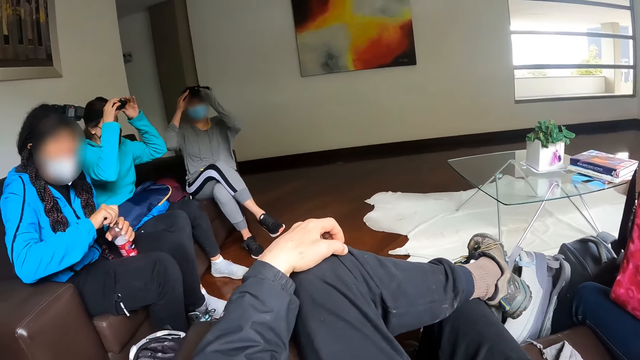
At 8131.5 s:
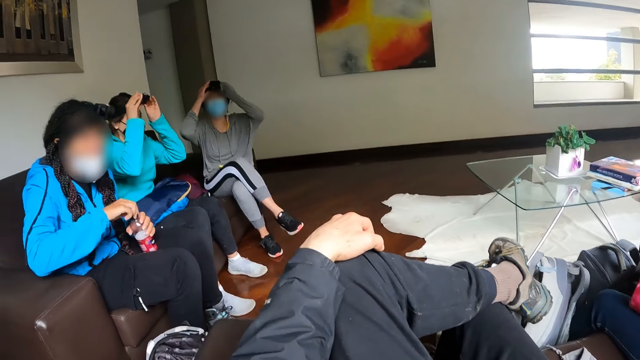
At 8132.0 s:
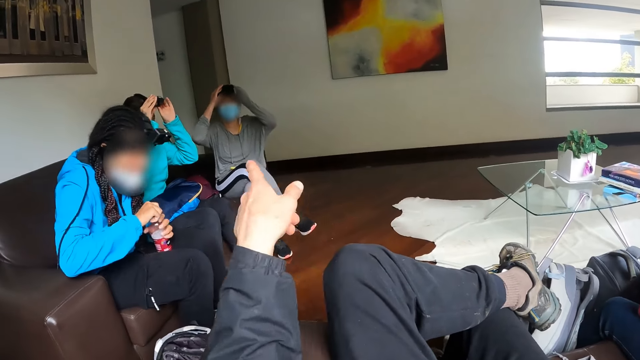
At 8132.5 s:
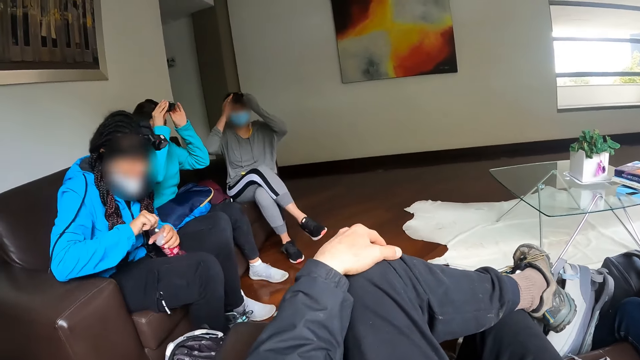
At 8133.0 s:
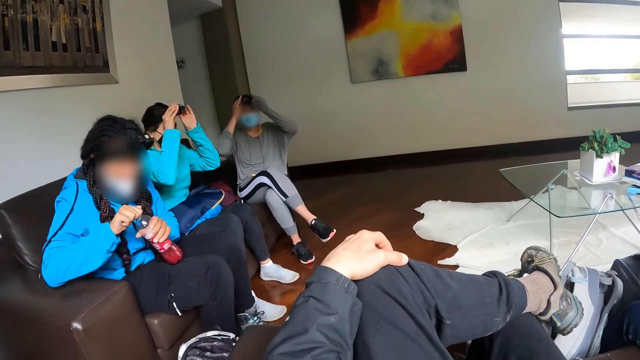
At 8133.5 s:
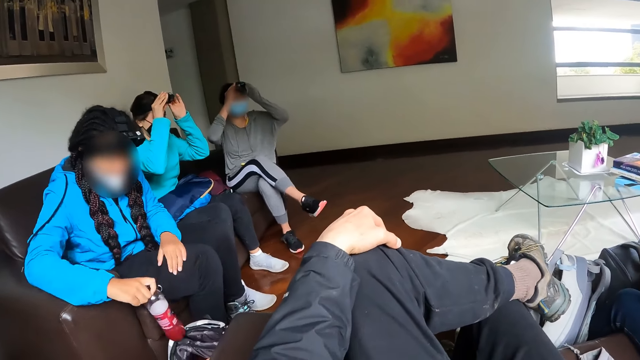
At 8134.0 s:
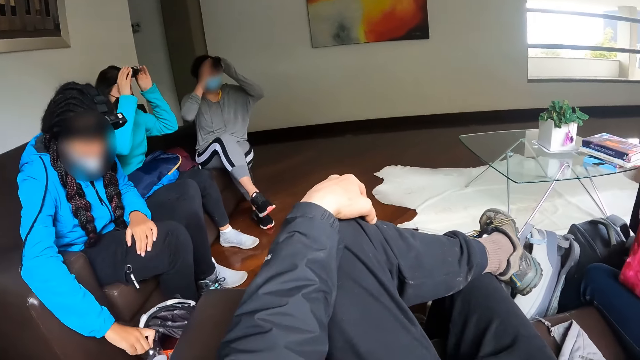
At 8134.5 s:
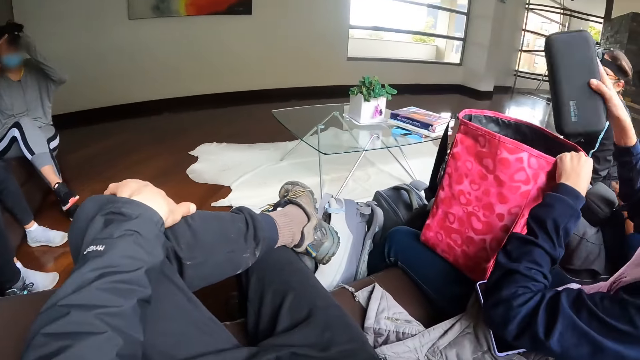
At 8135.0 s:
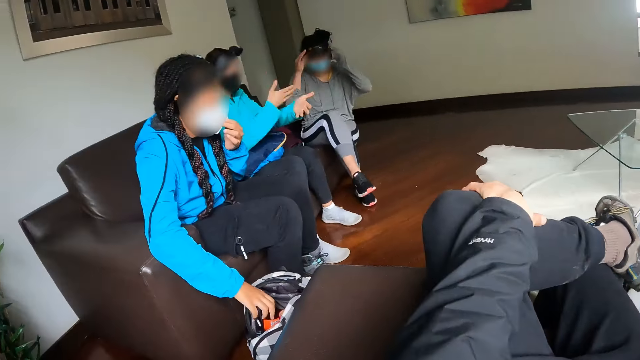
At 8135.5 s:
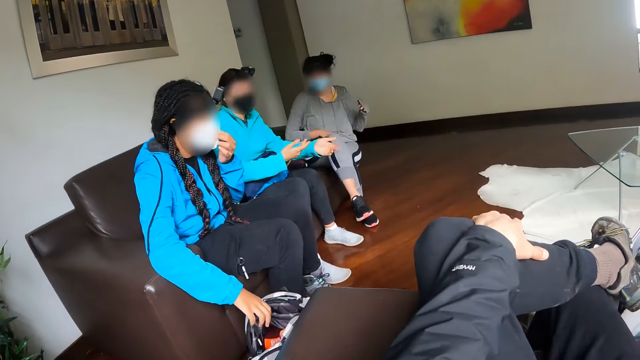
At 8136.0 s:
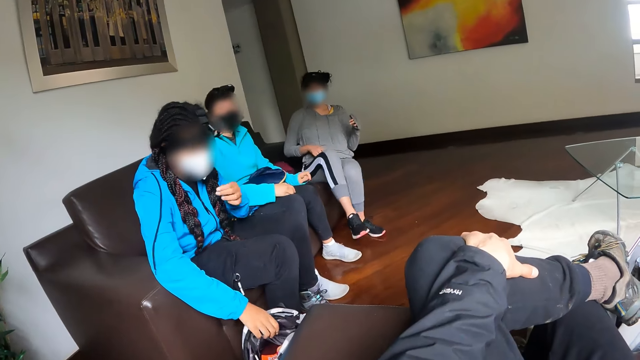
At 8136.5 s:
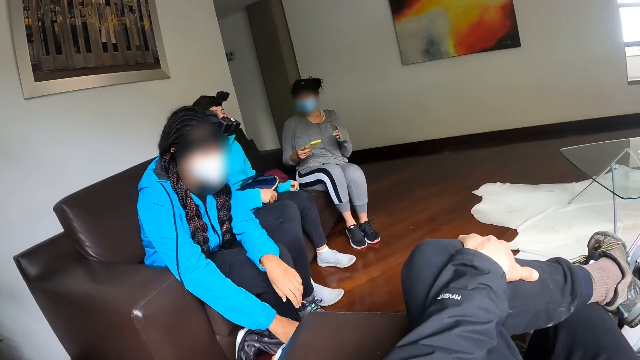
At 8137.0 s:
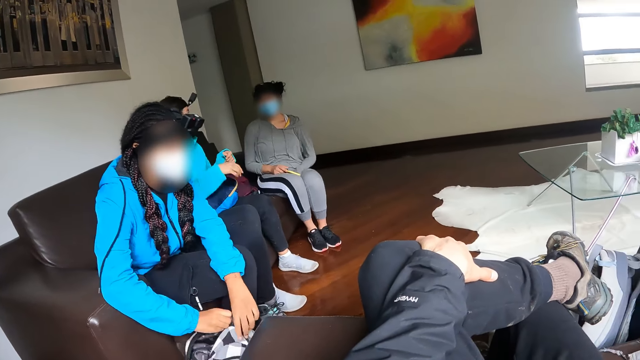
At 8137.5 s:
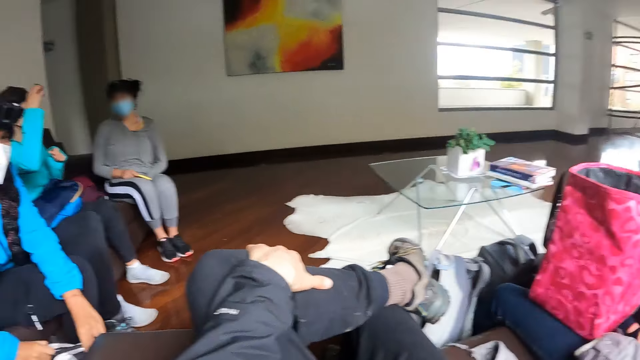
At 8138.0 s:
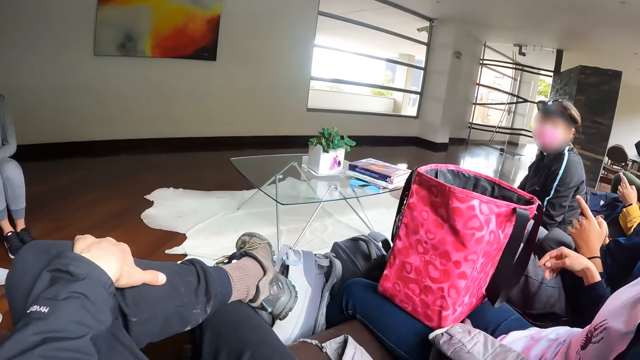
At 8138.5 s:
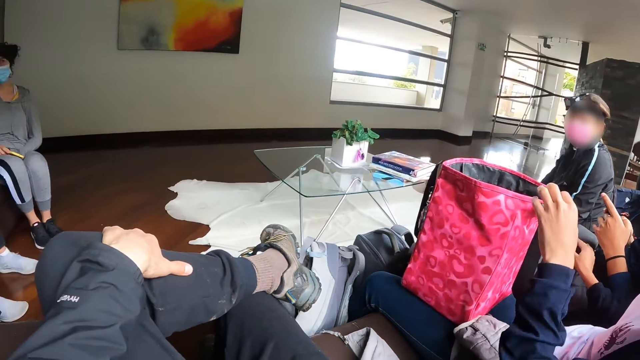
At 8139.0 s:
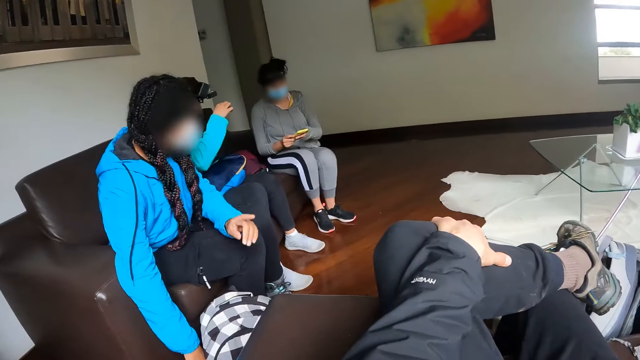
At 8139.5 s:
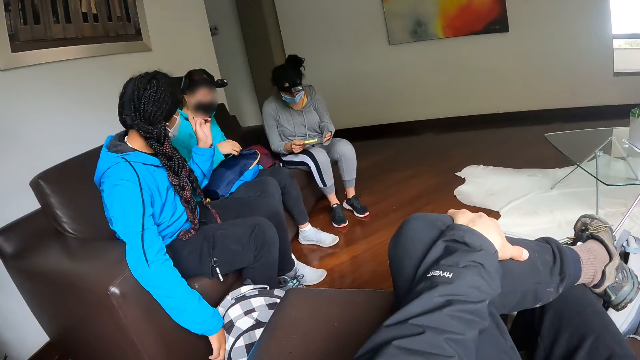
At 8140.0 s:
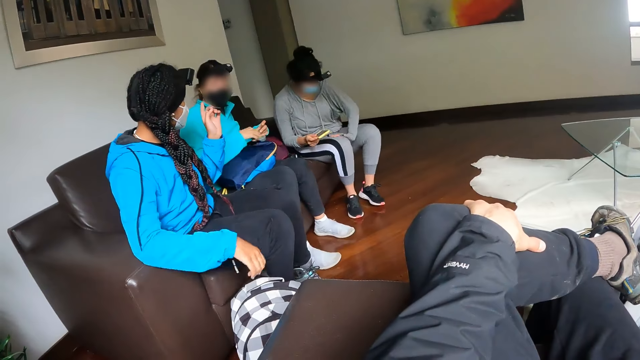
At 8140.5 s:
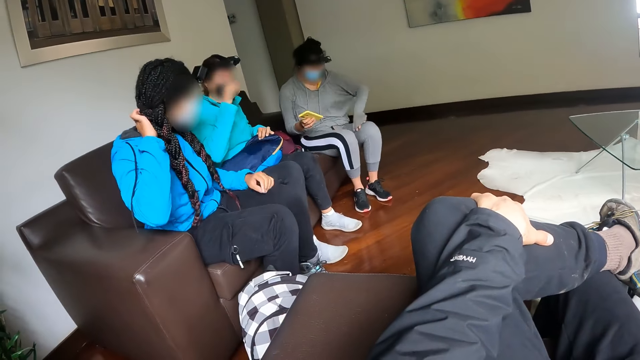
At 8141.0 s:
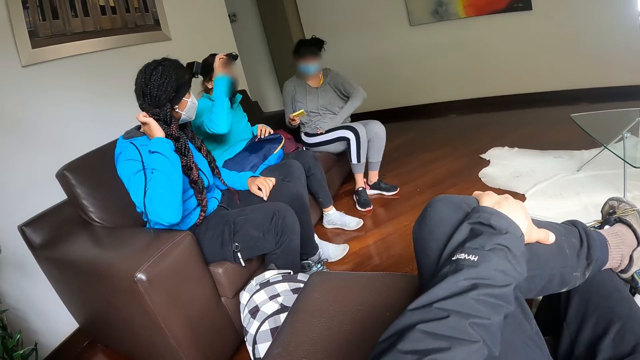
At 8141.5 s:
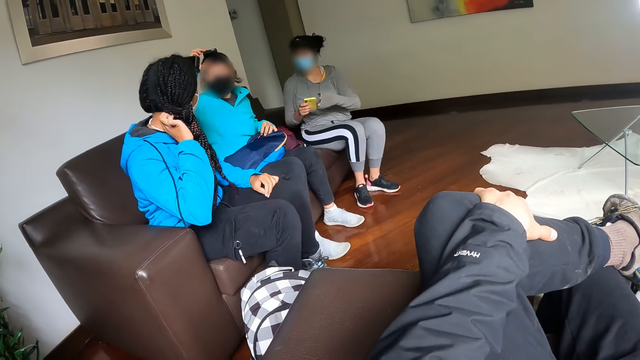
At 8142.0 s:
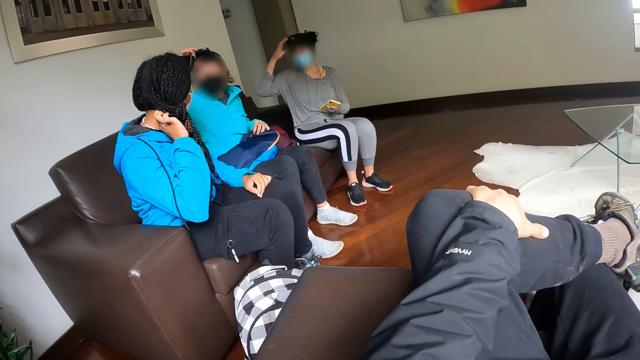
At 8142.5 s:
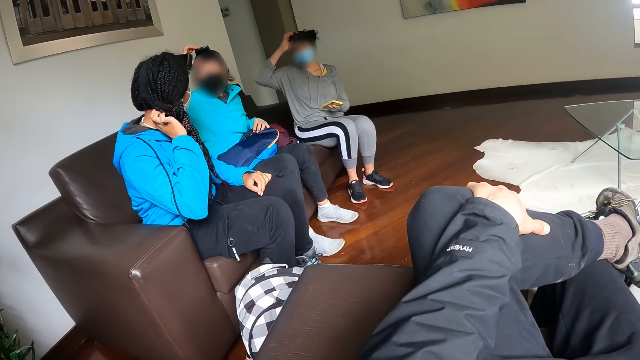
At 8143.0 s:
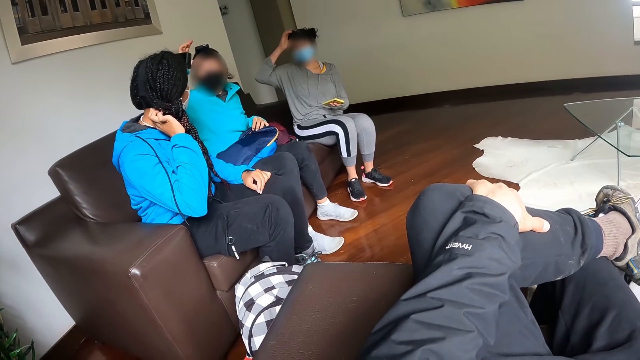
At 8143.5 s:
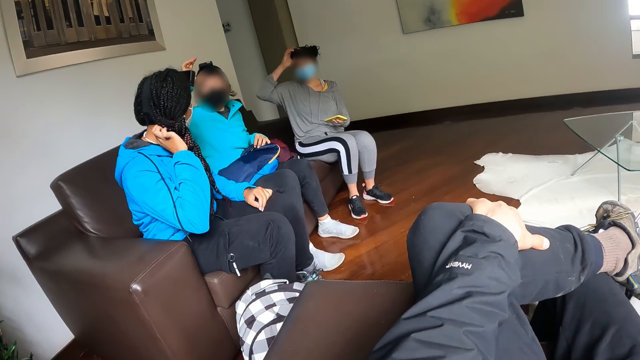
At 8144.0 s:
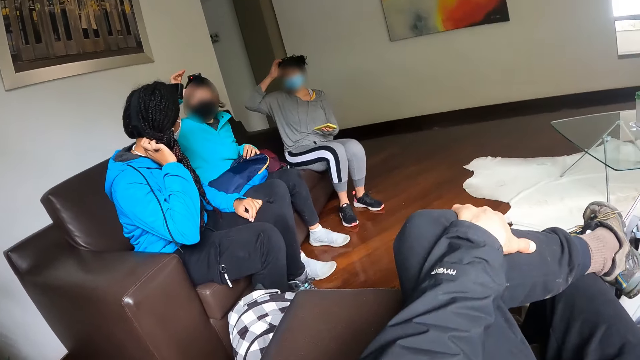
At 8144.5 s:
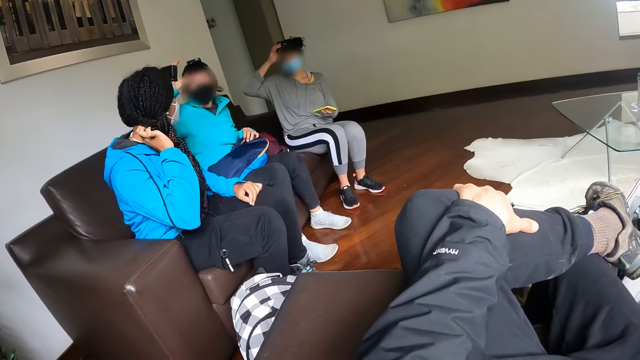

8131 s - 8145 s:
The camera wearer stares at a woman, a second woman and a third woman. They point at the second woman. They stare at the first woman, the second woman and the third woman. The first woman puts the bottle of juice in her right hand in the bag on the floor. The camera wearer looks around the house. A fourth woman puts a purse in her right hand in a bag on her lap. The camera wearer looks around the house. The second woman gestures with her hands. The third woman picks up a phone from her lap with her right hand. The first woman moves the bag on the floor with her hands. The second woman adjusts the camera on her head with her right hand. The camera wearer looks around the house. The fourth woman places her right hand on the purse on a man's lap. The third woman lifts the phone on her lap with both hands. The first woman moves her hands. The third woman dusts her leg with her right hand. The second woman places her right hand on a bag. The first woman scratches her head with her left hand. The second woman adjusts the camera on her head with her right hand. The third woman adjusts the camera on her head with her right hand. The third woman touches the camera.

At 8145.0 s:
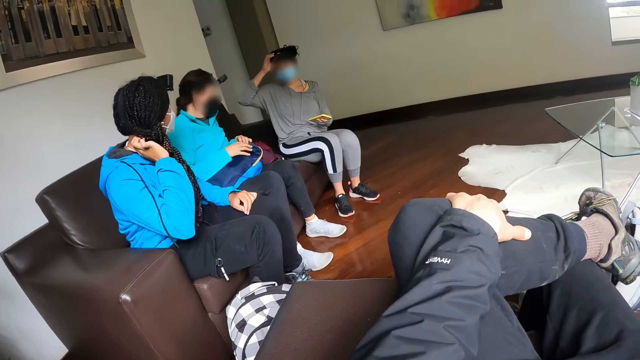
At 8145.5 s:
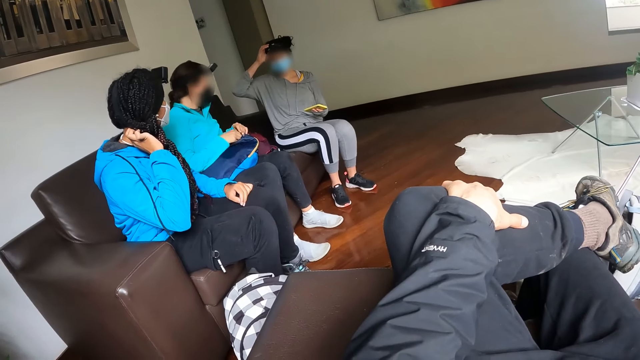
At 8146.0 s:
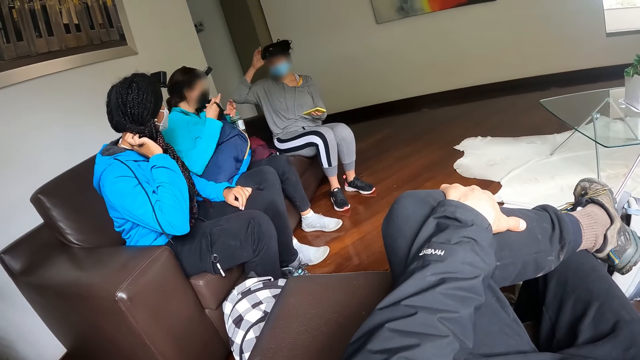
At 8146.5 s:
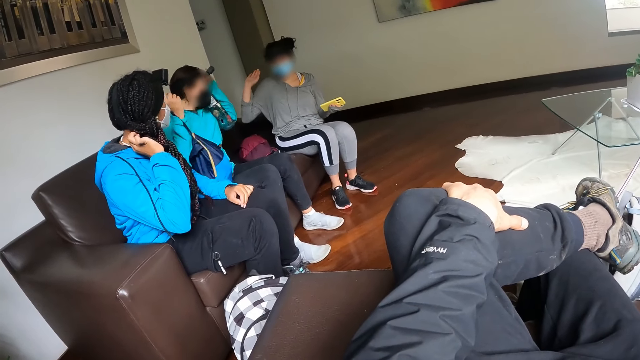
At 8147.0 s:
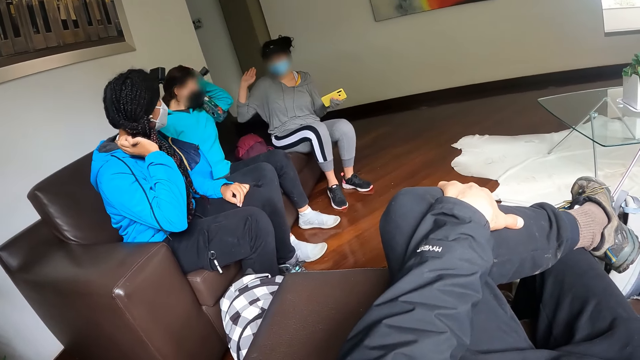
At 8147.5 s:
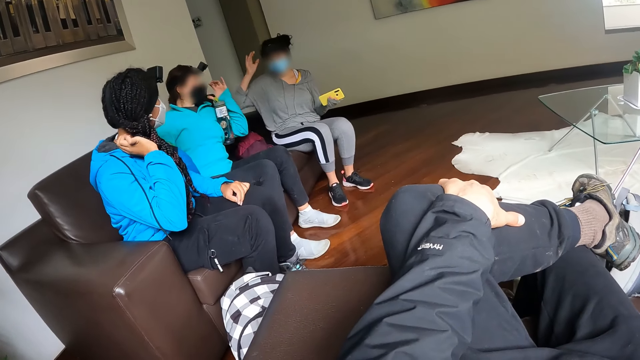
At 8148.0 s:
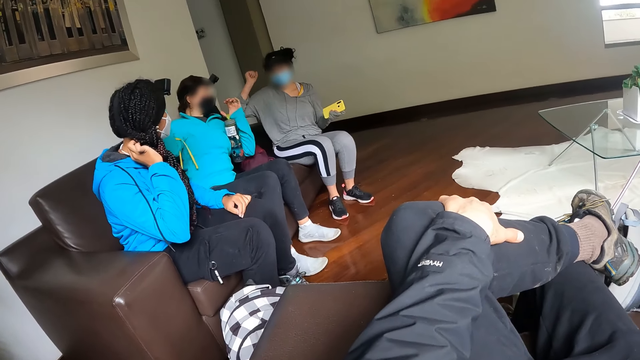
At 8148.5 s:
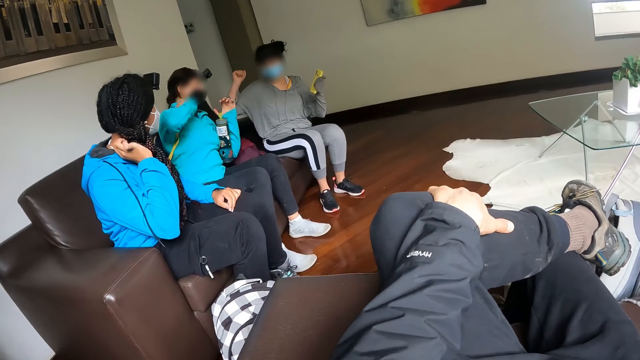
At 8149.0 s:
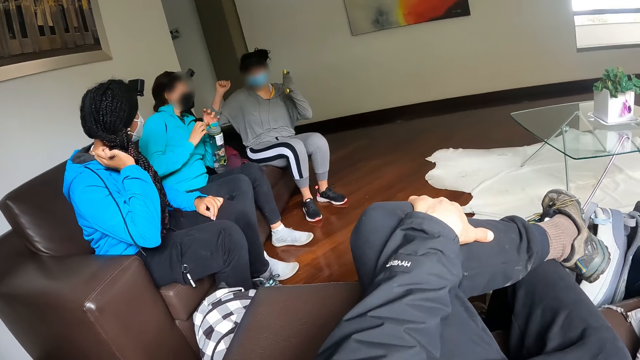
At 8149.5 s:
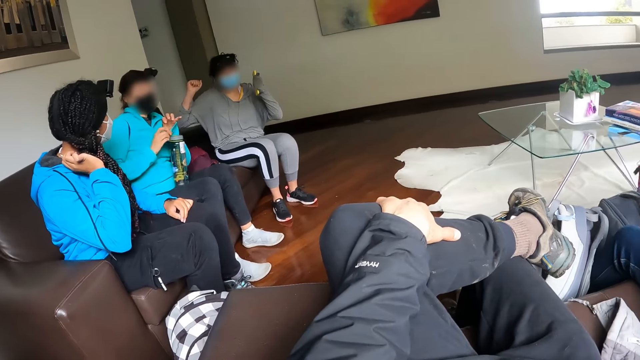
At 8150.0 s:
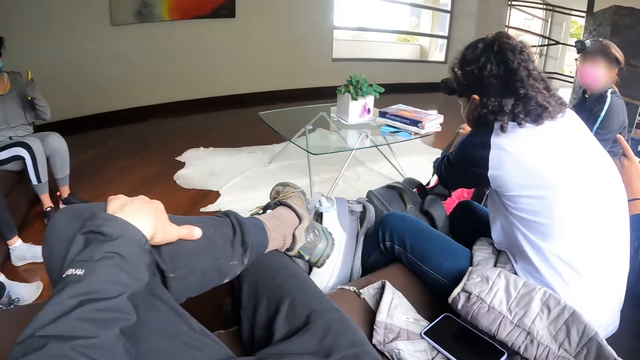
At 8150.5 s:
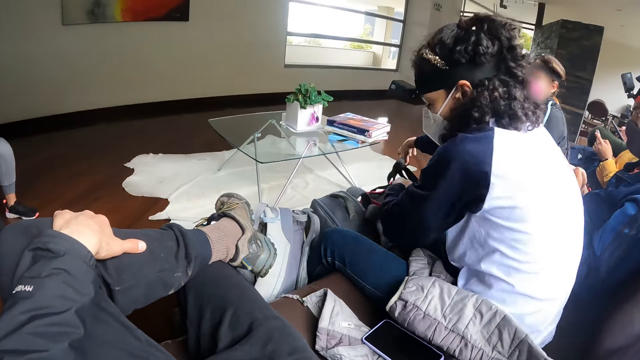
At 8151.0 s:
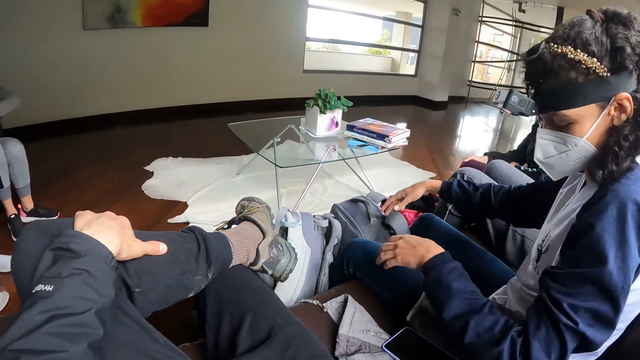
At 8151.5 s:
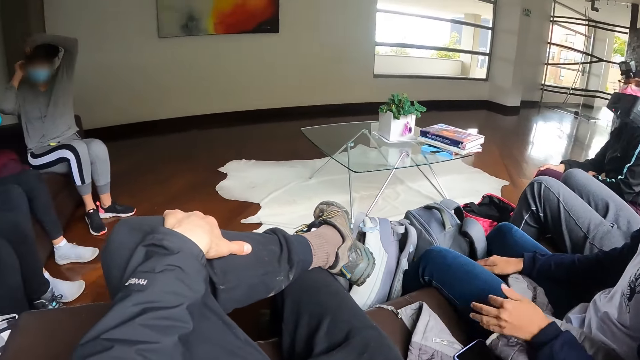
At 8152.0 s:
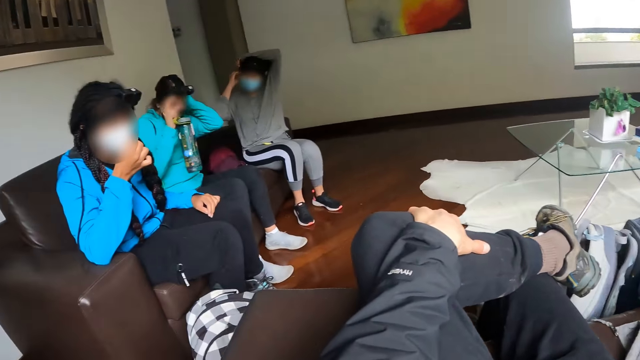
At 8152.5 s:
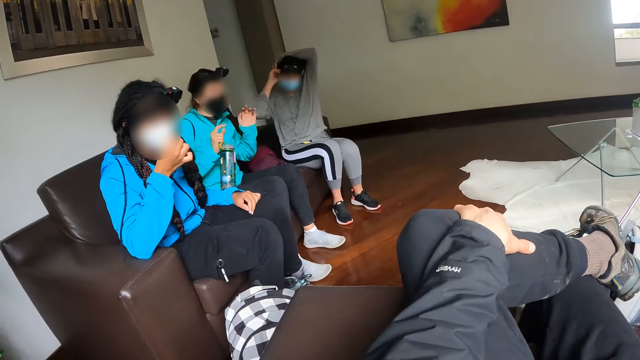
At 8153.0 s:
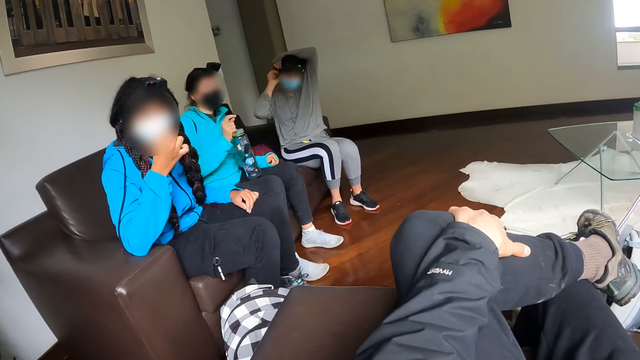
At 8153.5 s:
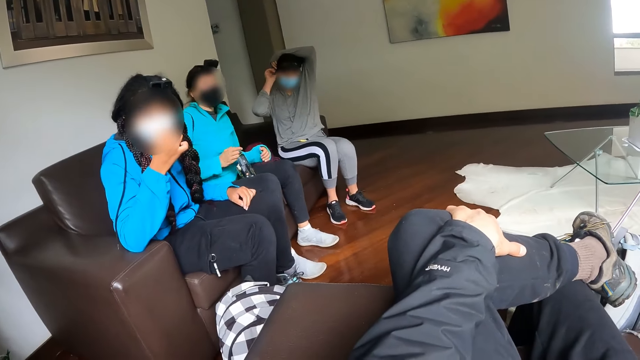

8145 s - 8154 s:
A woman carries her bag with her right hand. She places her left hand on her head. The woman touches the camera. The camera wearer looks around the house. The woman transfers a keg from her right hand to her left hand. Another woman drops the handle of the bag in her right hand. The first woman takes off her left hand from her hair.
